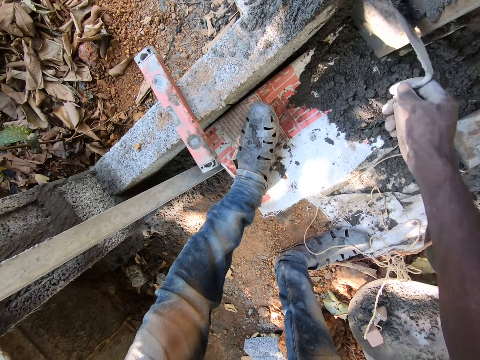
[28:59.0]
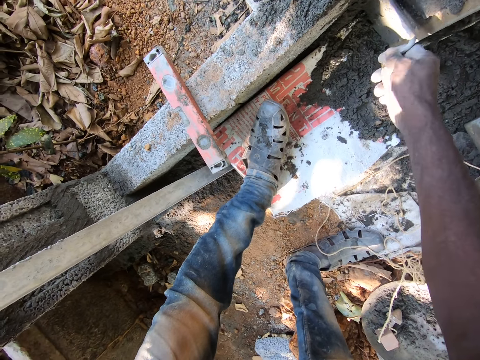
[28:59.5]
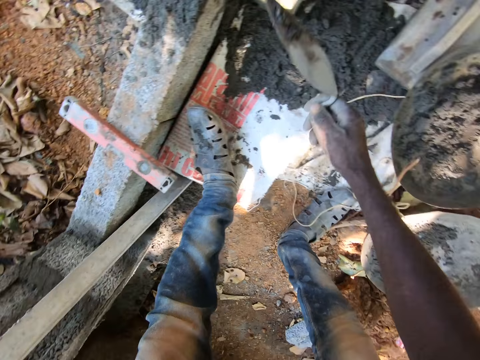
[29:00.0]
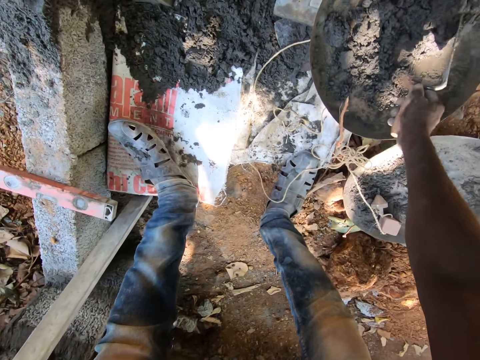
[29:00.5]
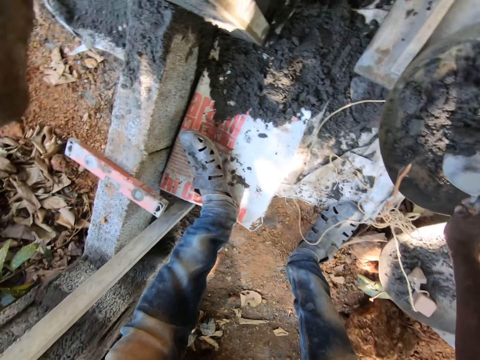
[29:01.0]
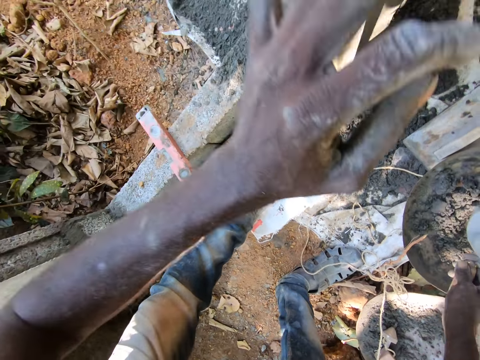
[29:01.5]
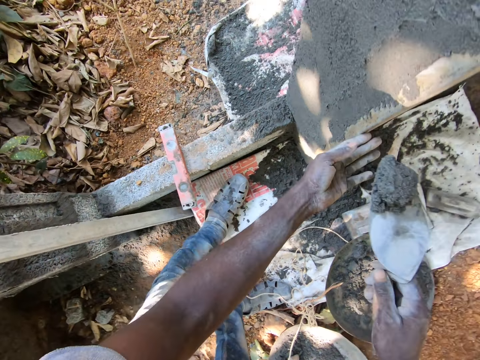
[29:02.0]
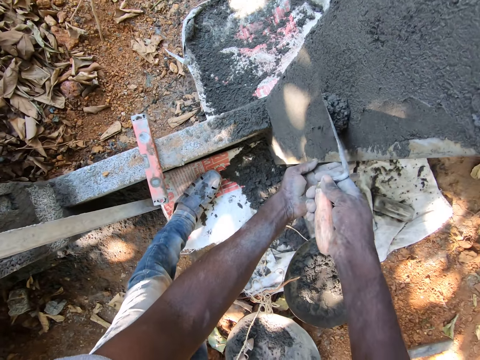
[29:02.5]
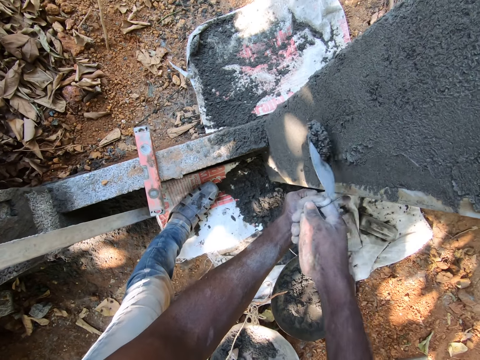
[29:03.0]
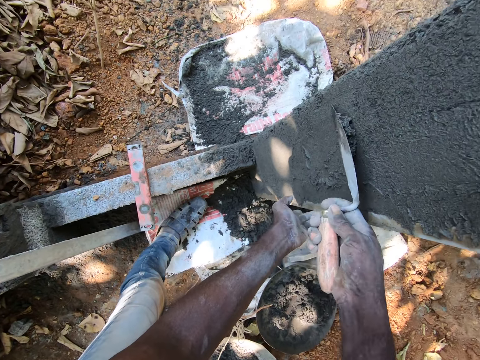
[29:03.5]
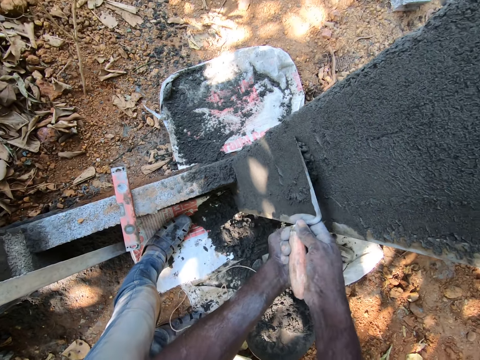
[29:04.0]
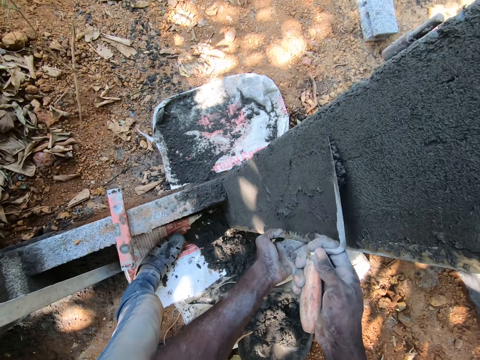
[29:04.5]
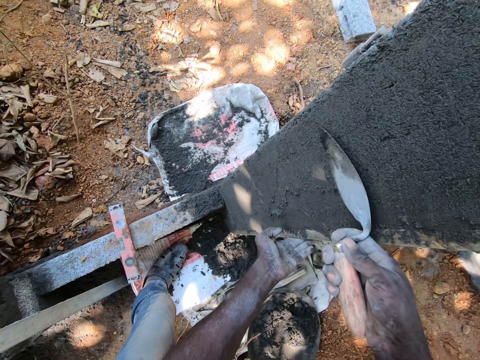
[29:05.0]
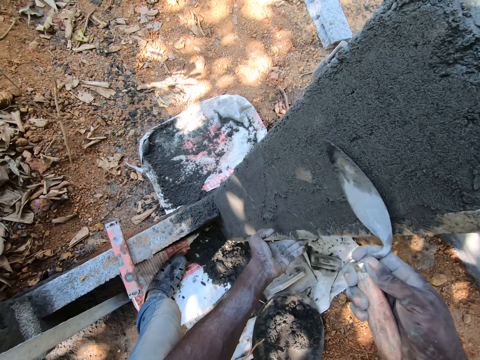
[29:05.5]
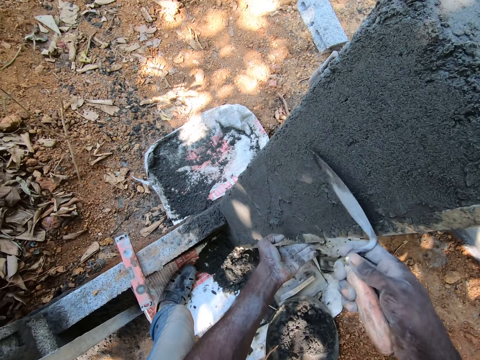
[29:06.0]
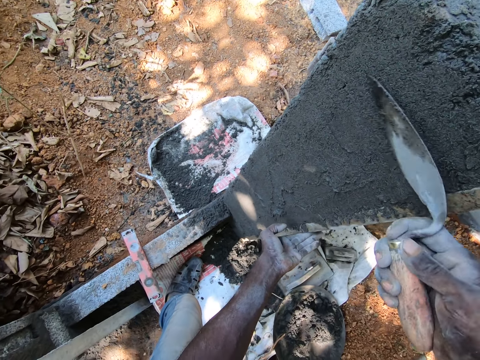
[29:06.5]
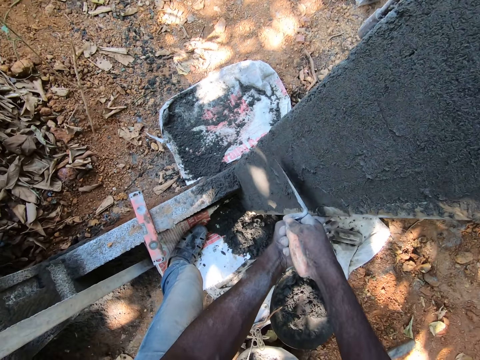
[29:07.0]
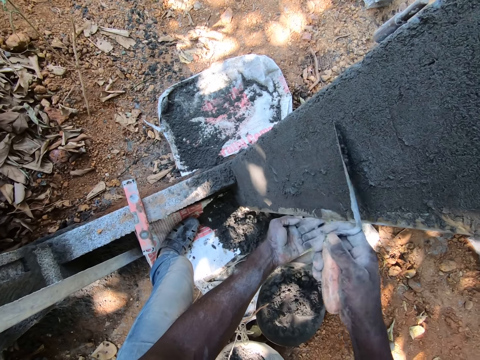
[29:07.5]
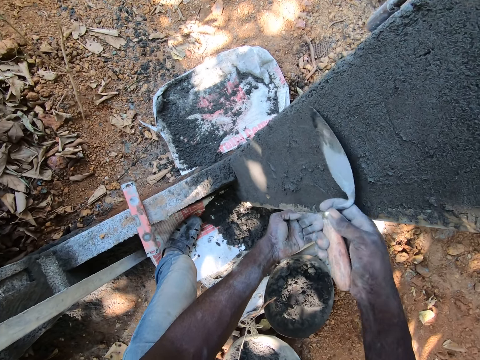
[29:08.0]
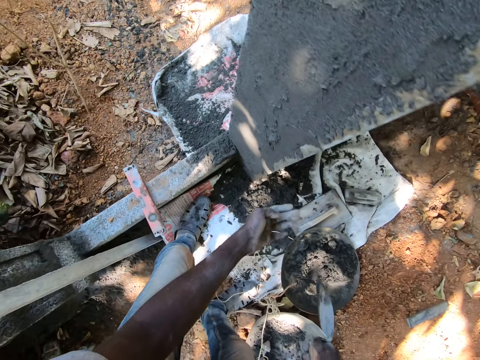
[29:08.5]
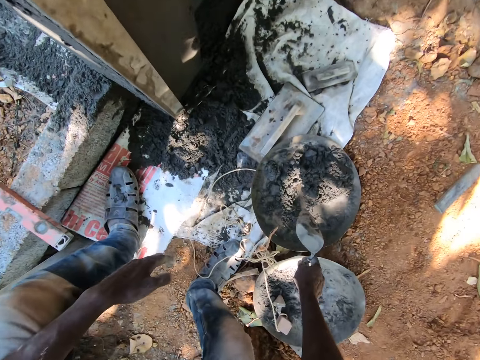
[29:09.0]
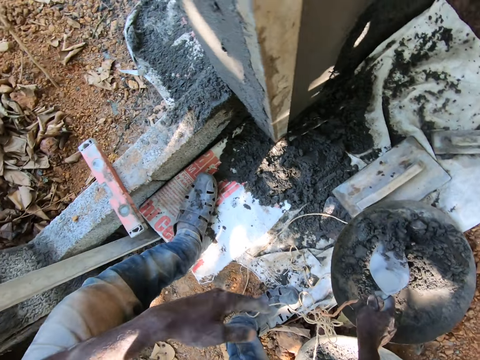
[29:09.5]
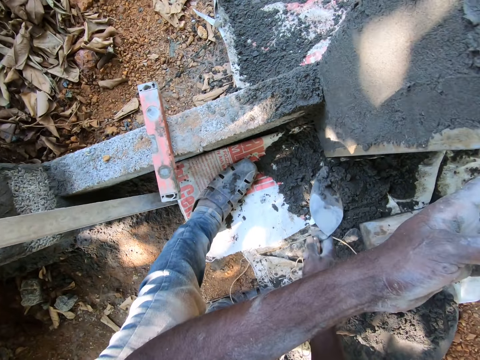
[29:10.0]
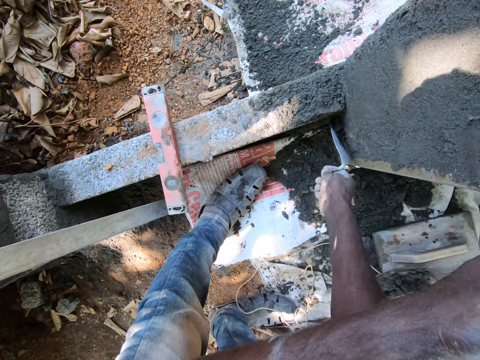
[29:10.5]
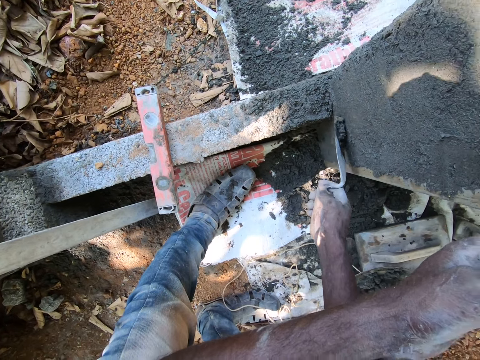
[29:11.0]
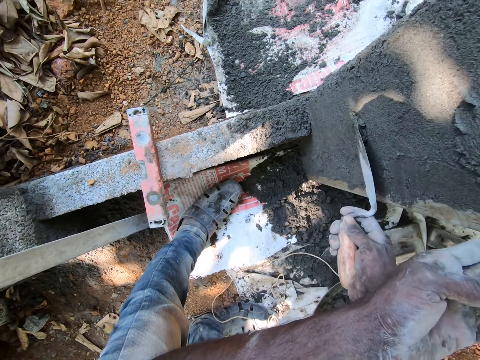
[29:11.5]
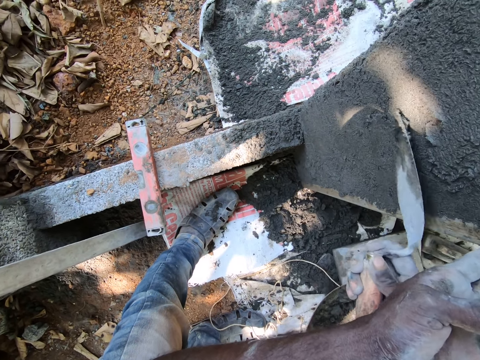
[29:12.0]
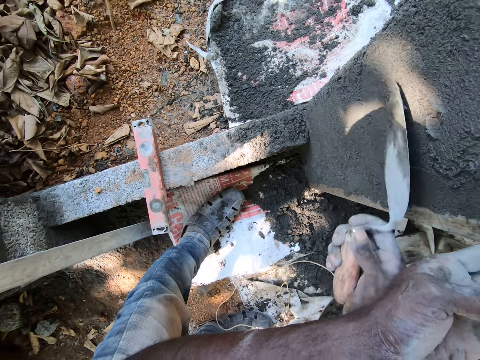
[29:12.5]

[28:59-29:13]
The camera wearer scoops sand from the head pan with the trowel in his right hand. He holds the corner profile with his left hand. He plasters the wall with the sand on the trowel in his right hand. He scoops sand from the head pan with the trowel in his right hand. He holds the corner profile with his left hand. He plasters the wall with the sand on the trowel in his right hand.

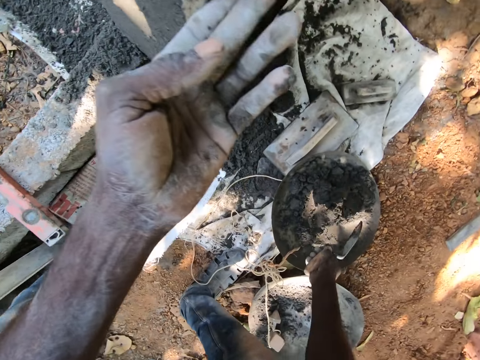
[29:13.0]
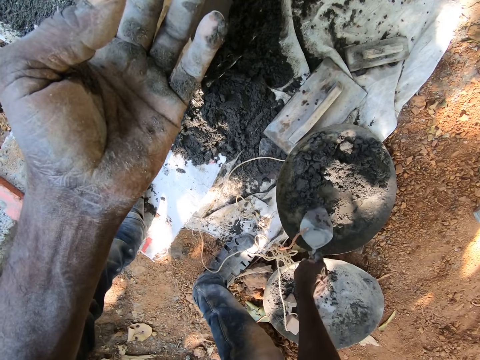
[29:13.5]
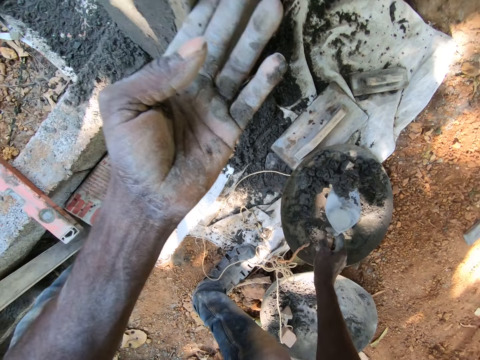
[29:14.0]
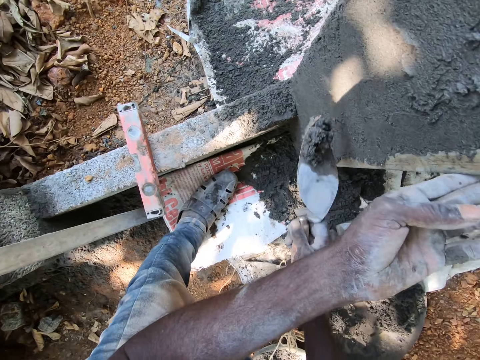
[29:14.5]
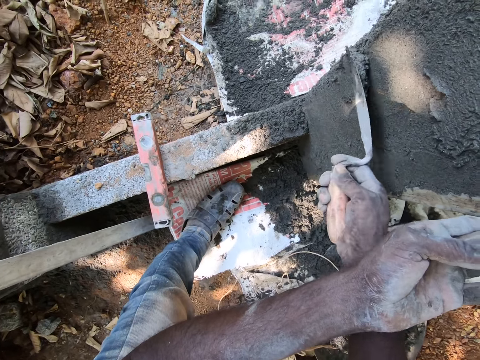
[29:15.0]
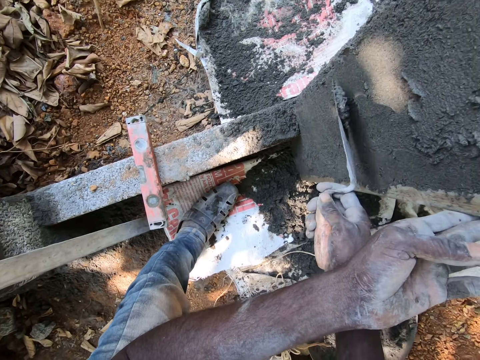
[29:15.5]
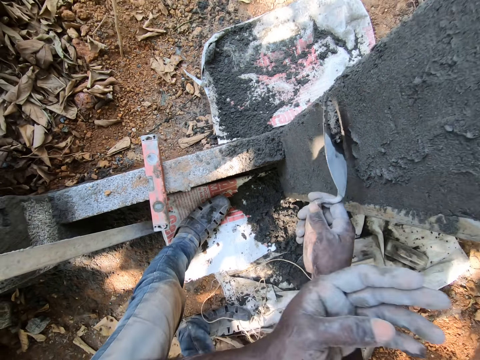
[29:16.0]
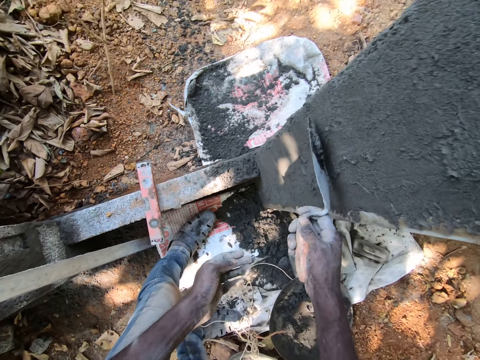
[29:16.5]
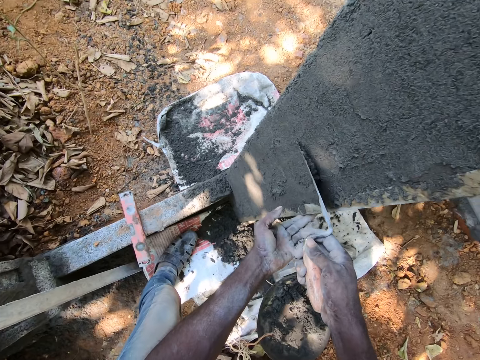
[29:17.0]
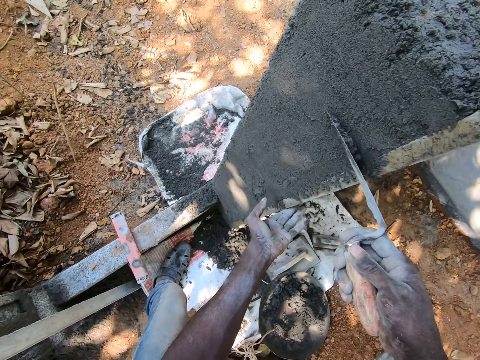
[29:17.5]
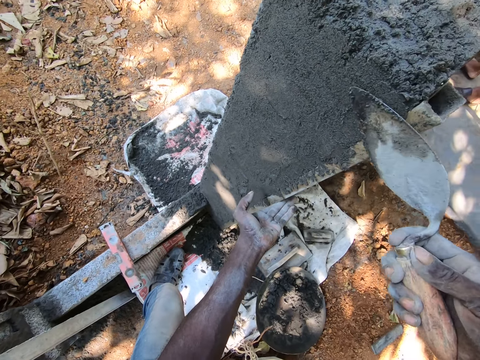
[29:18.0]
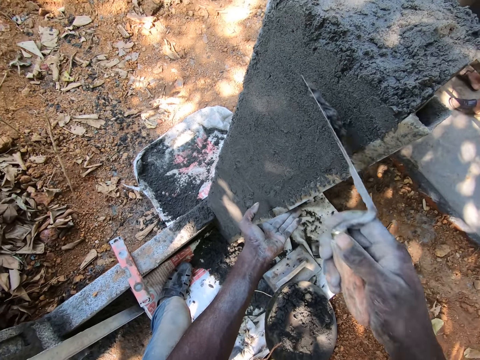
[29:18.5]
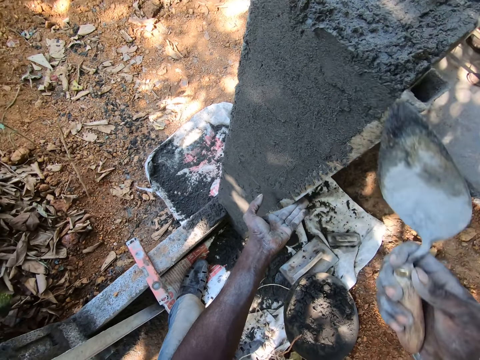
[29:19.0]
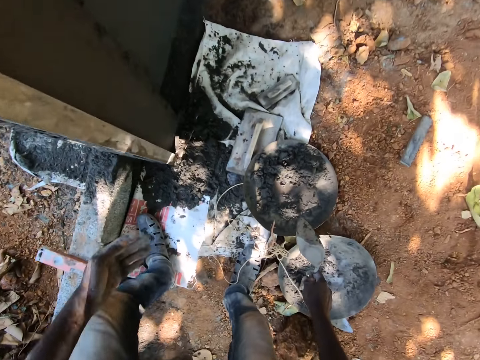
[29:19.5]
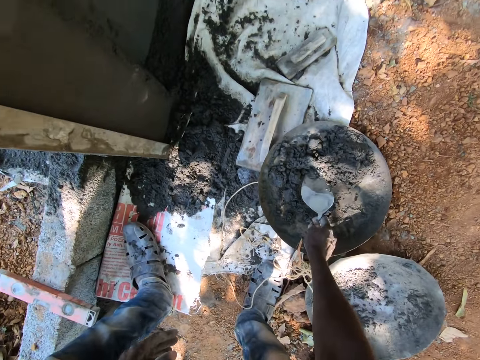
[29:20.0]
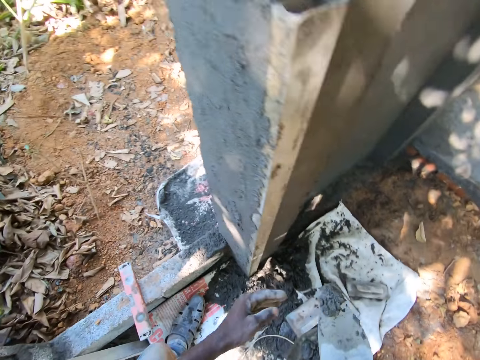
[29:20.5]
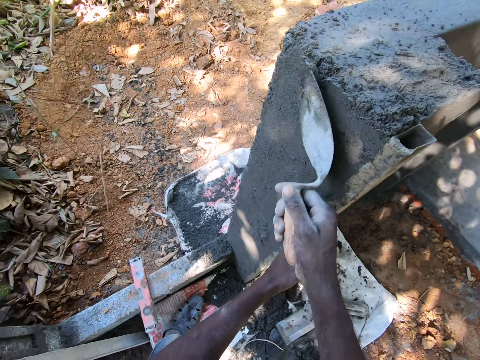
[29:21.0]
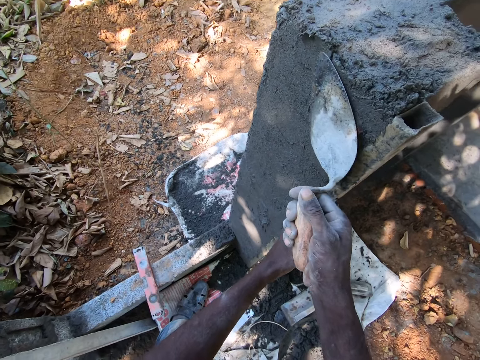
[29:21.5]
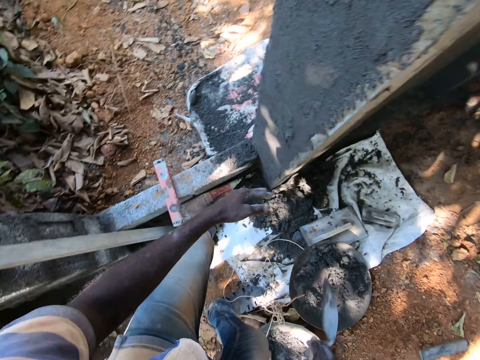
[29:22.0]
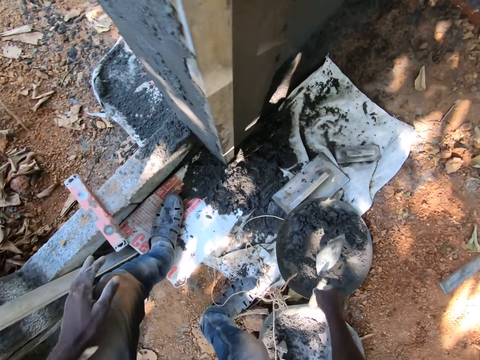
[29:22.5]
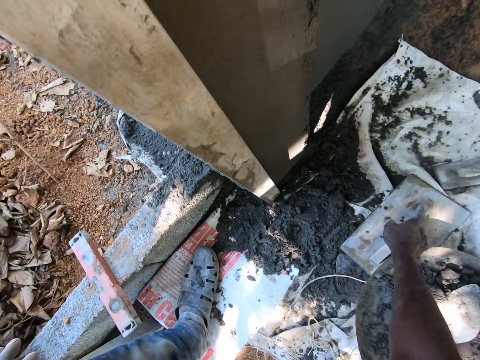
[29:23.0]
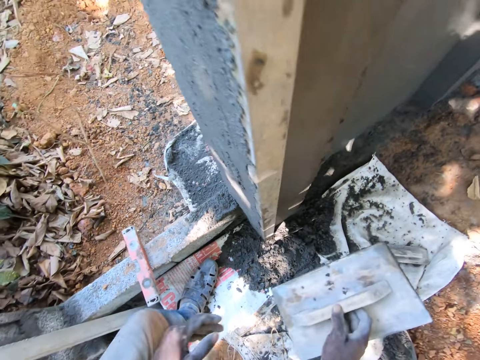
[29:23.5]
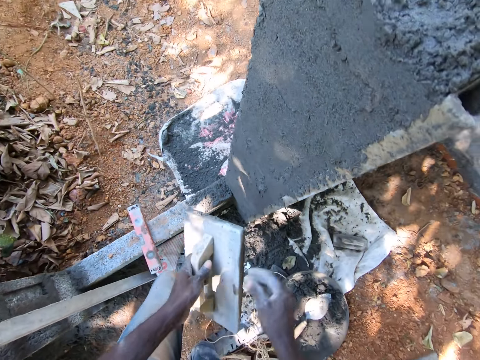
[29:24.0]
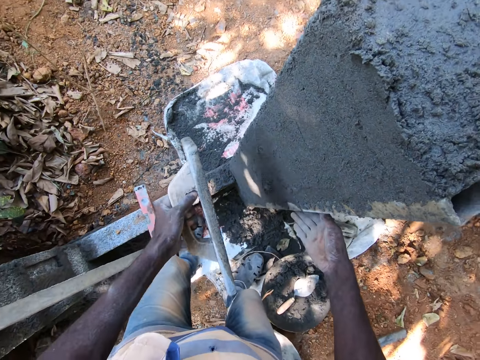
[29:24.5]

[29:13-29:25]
The camera wearer scoops sand from the head pan with the trowel in his right hand. He plasters the wall with the sand on the trowel in his right hand. He holds the corner profile with his left hand. He scoops sand from the head pan with the trowel in his right hand. He holds the corner profile with his left hand. He plasters the wall with the sand on the trowel in his right hand. He drops the trowel in the head pan with his right hand. He picks up the float from the cement sack with his right hand. He passes the float in his right hand to his left hand. He holds the corner profile with his left hand.
